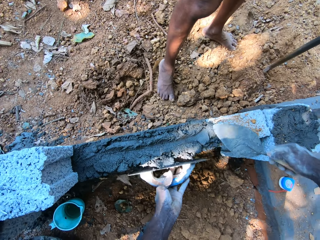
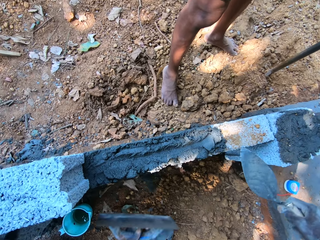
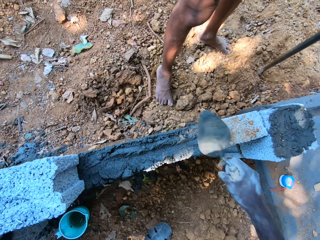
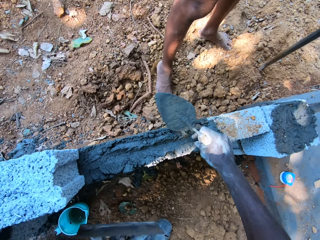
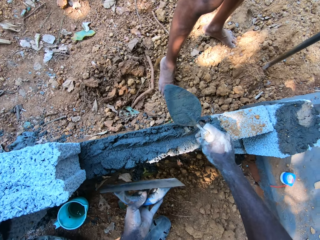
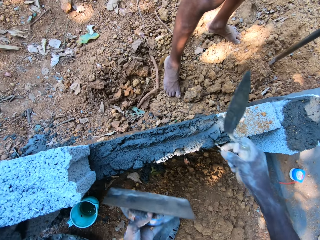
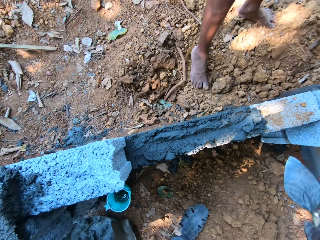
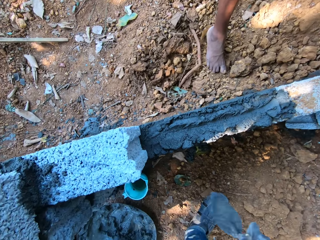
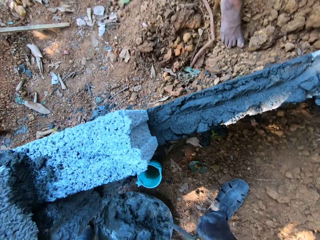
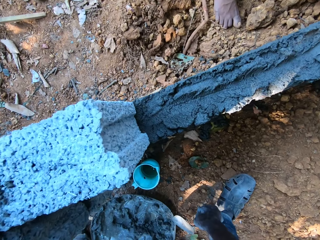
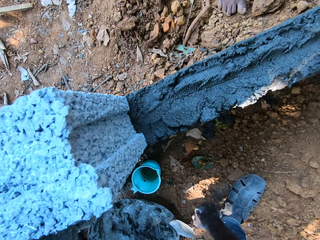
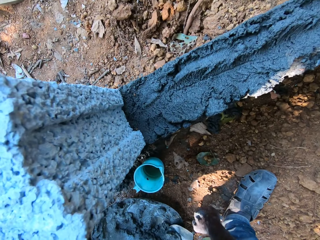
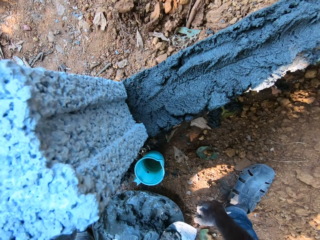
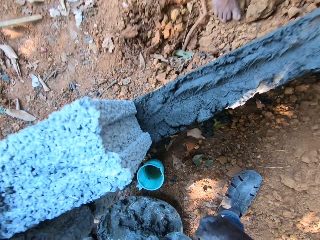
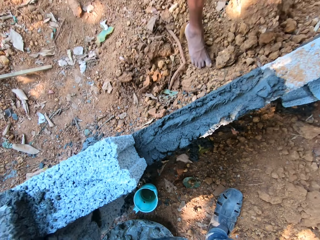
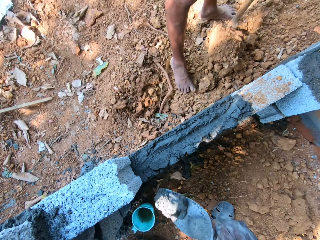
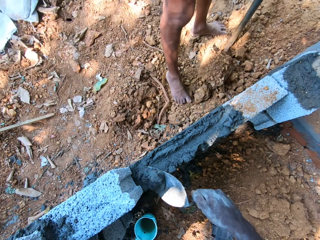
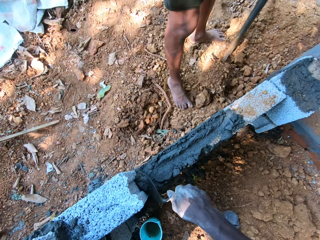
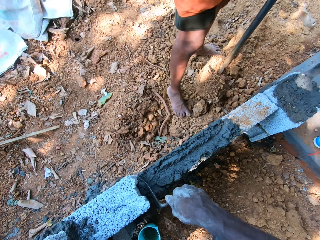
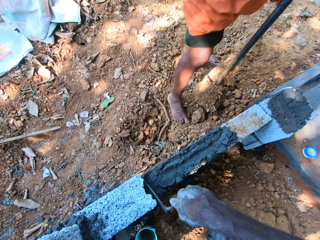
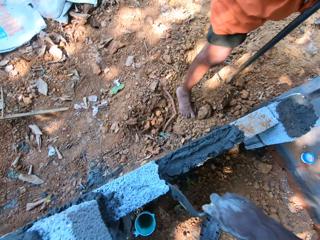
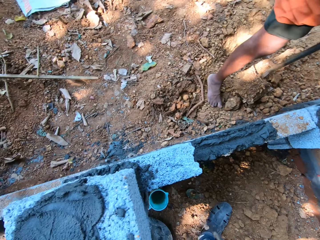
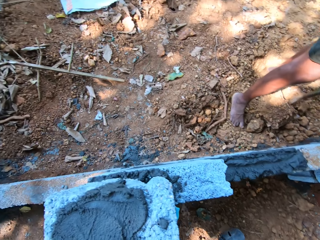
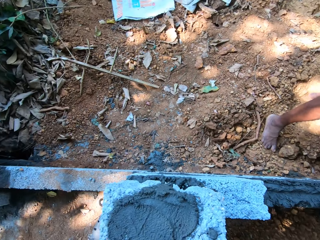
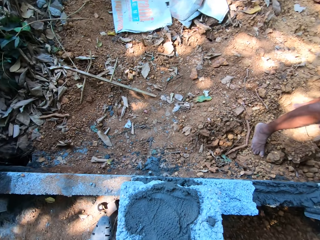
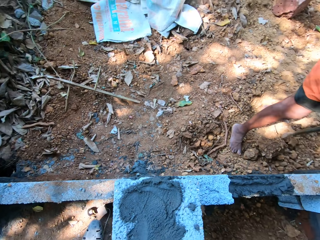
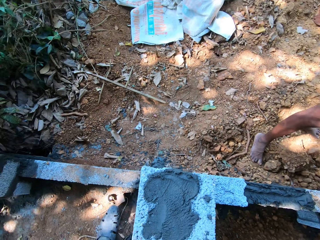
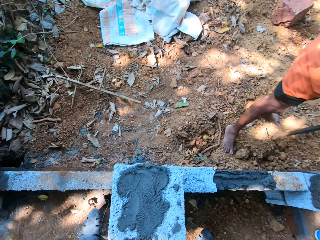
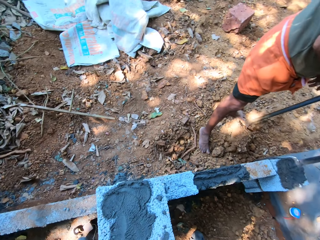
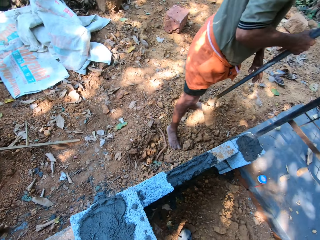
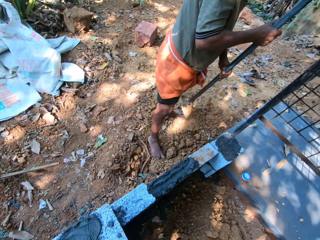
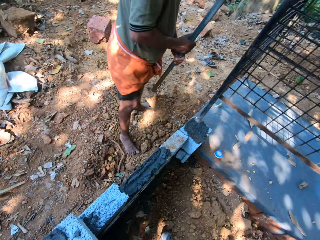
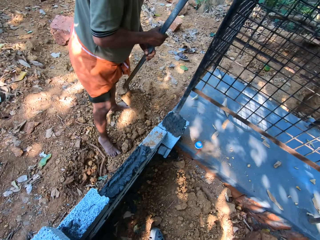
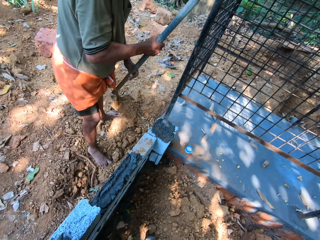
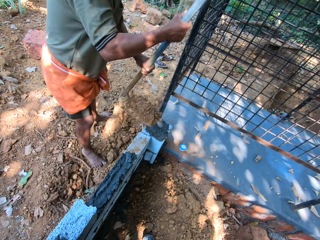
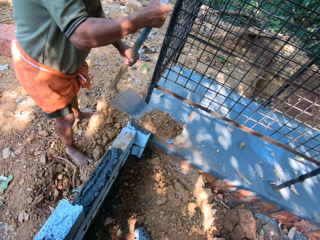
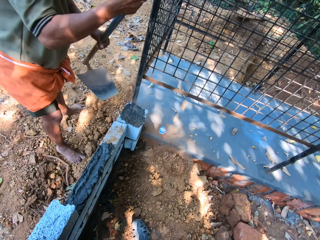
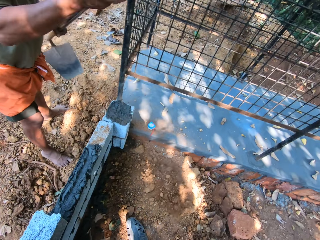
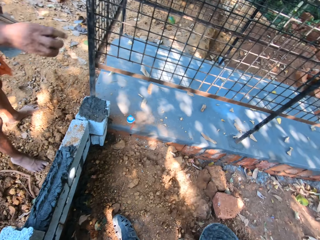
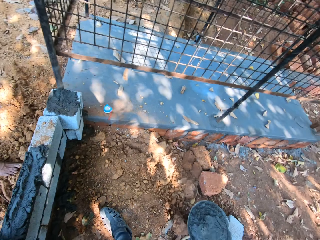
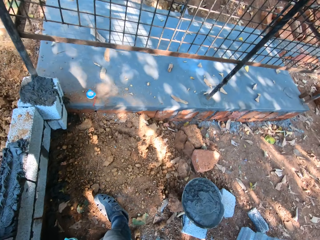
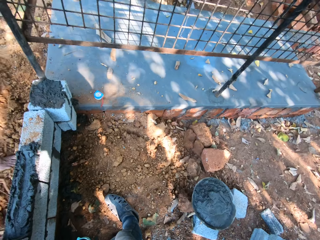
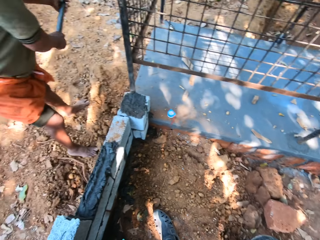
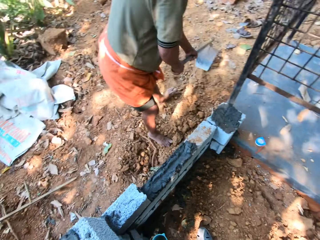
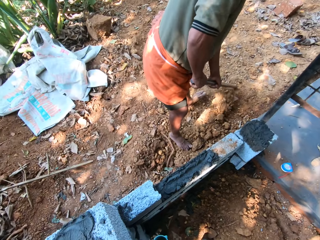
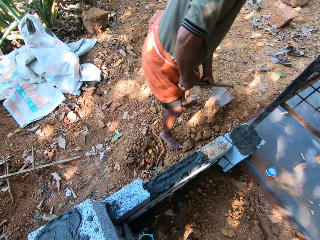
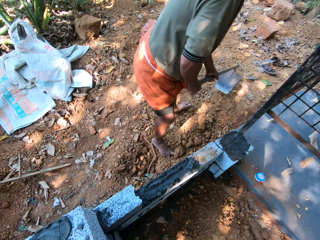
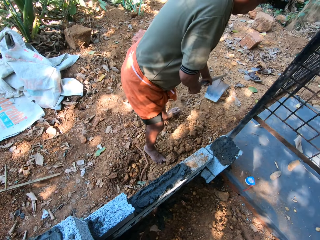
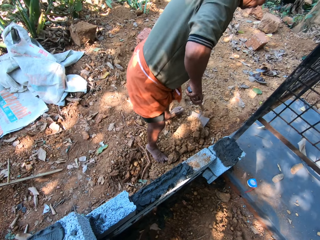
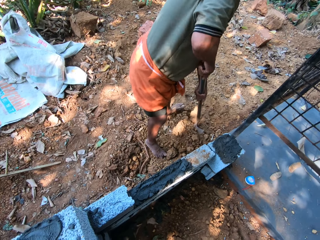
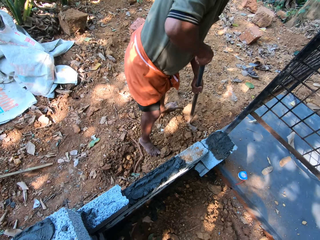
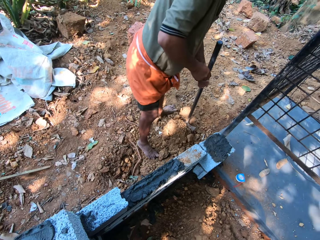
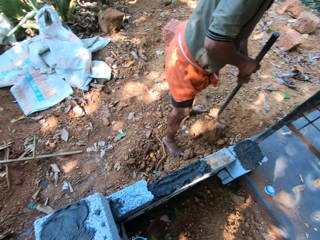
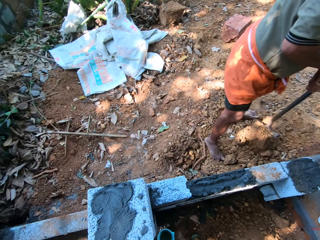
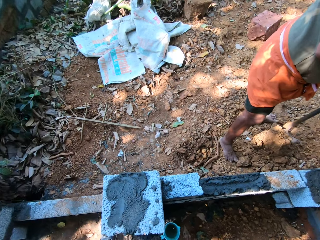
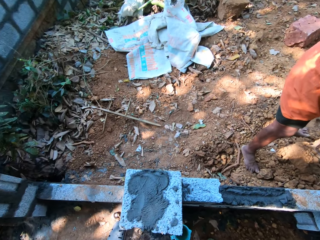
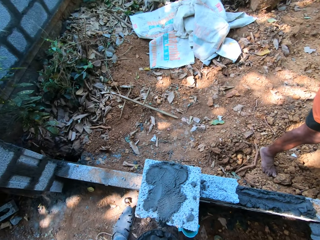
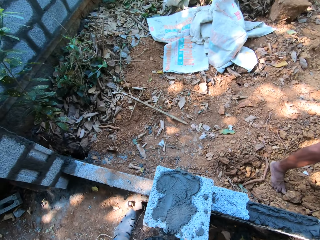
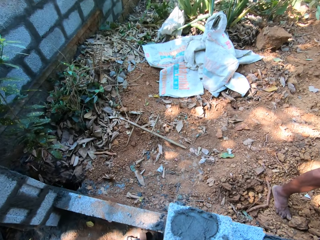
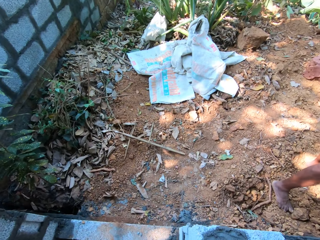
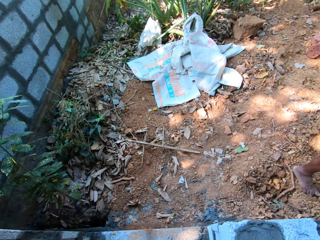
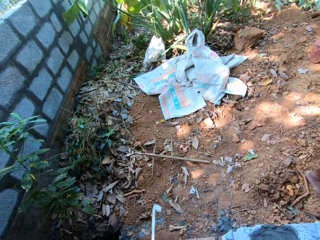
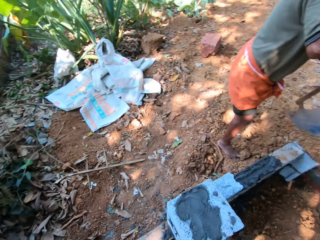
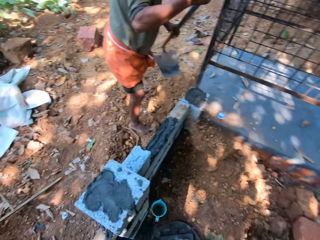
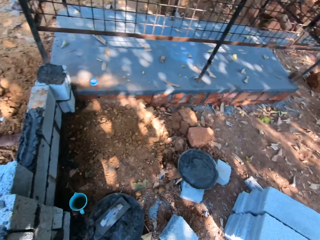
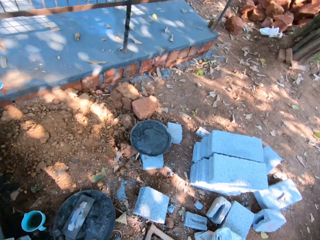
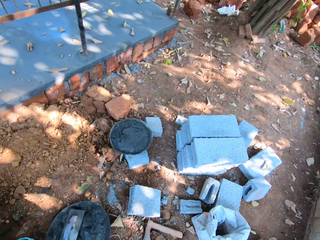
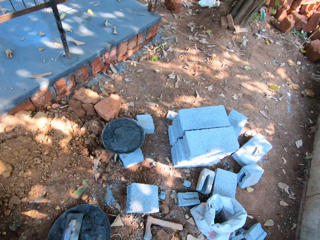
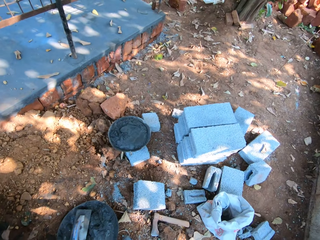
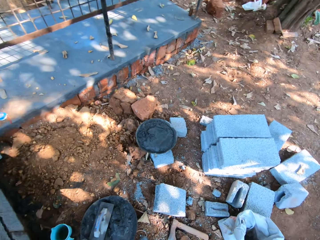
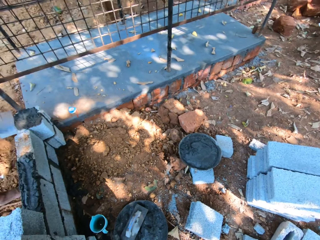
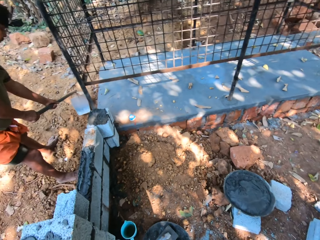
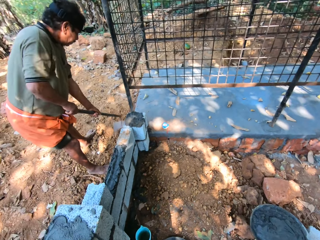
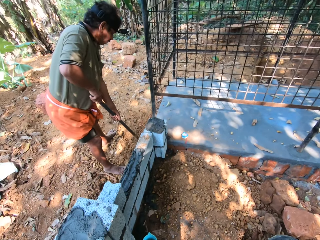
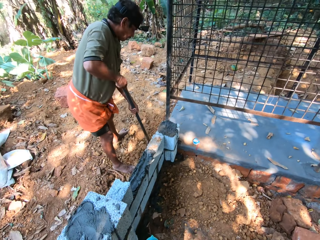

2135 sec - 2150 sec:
The camera wearer moves a stone from the pan to the ground with his right hand. He aligns the concrete with a hand float and a trowel. He scoops some mortar in the pan with the trowel in his right hand. He fills the part of the wall with mortar from the trowel in his right hand. A man pours the sand within the wall with the hoe in his hands. The man packs sand from outside the wall with the hoe in his hands. The camera wearer spits from his mouth.

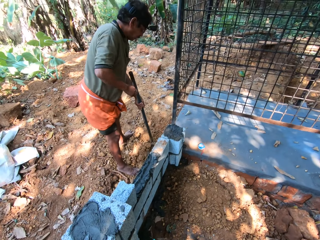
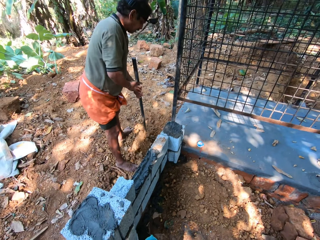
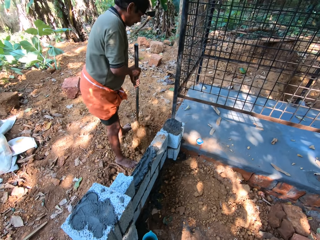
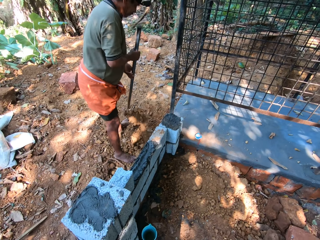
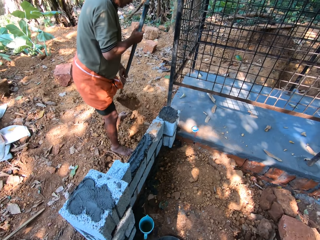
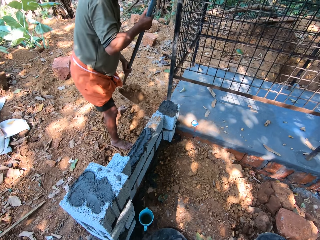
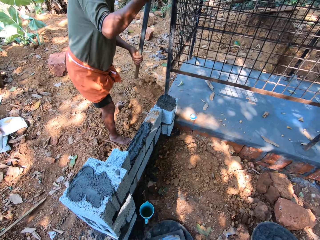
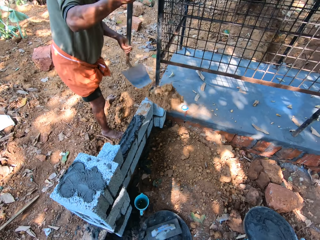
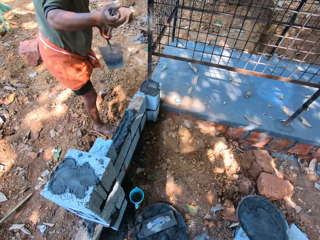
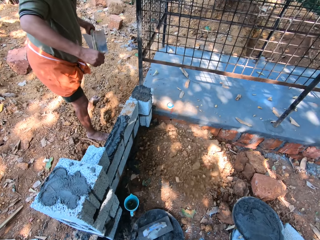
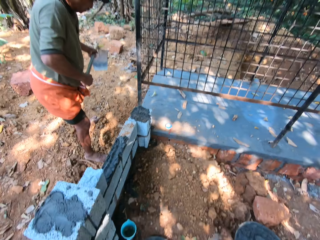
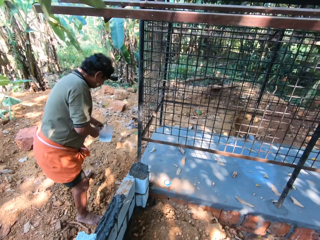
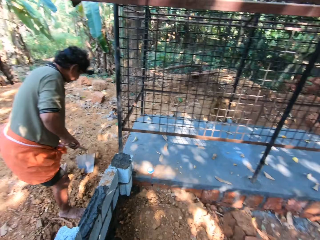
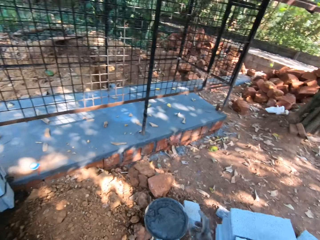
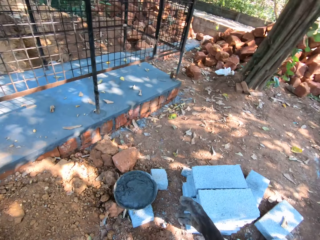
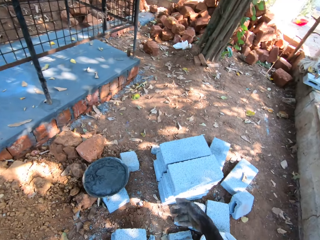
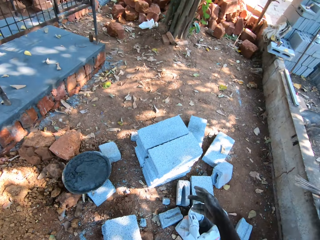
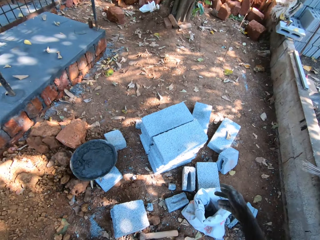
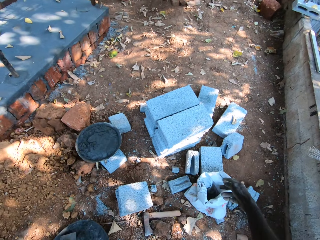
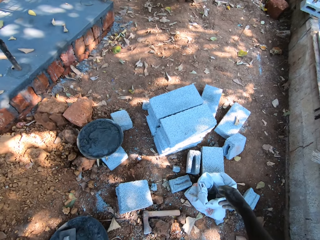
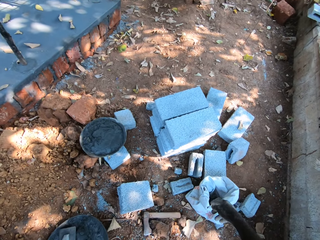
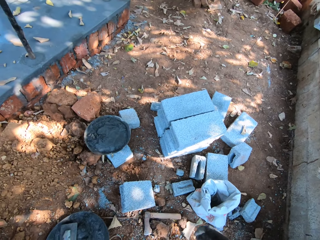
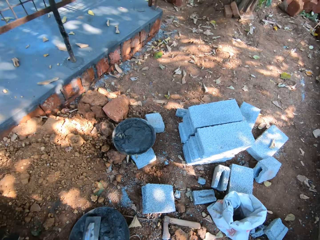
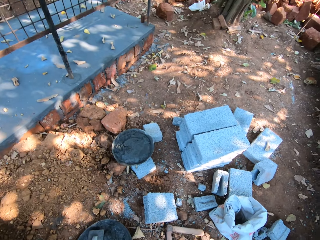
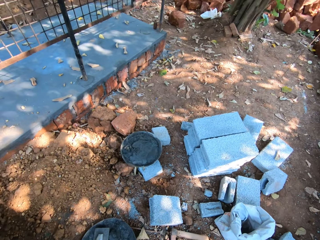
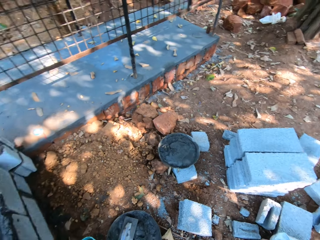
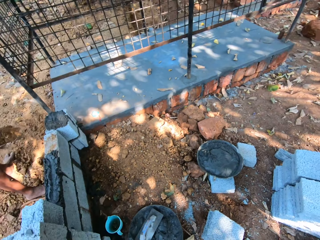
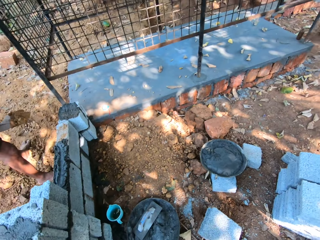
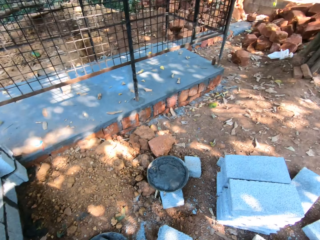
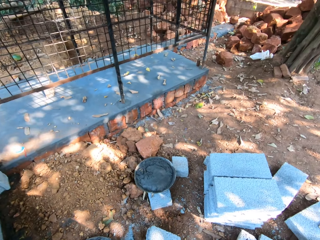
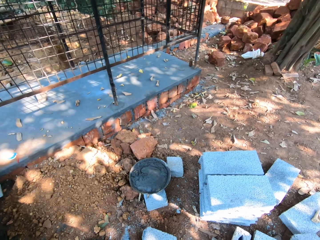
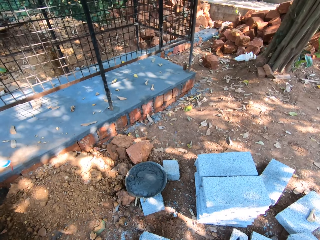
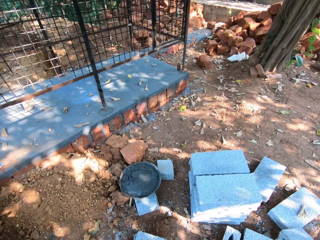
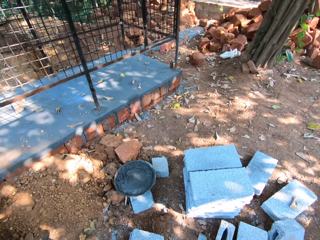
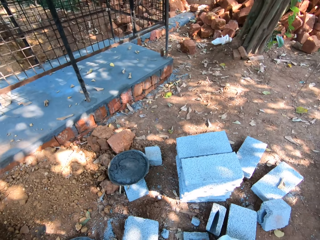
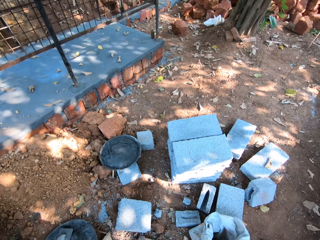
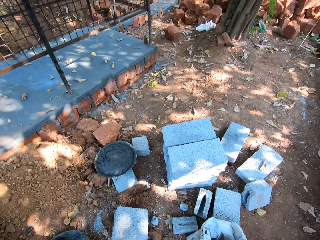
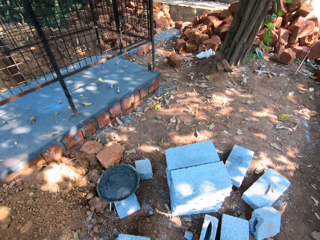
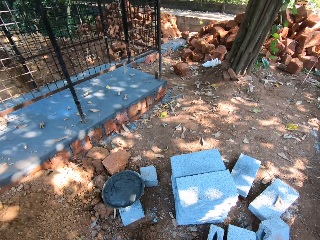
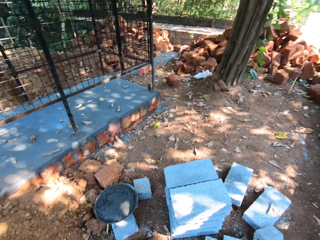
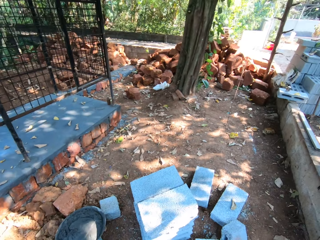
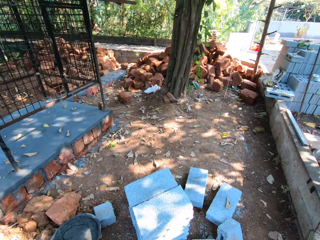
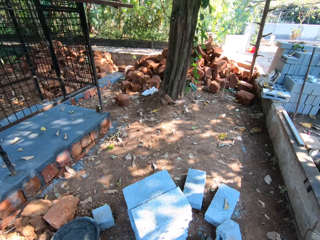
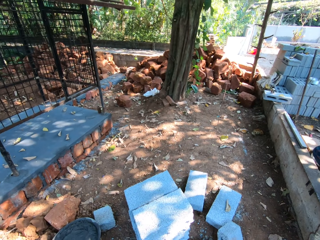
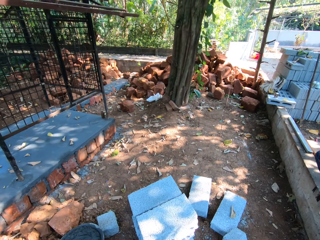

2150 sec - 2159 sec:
A man pours the sand within the wall with the hoe in his hands. The man packs sand from outside the wall with the hoe in his hands.
